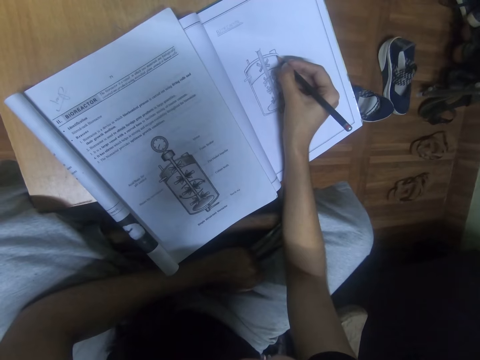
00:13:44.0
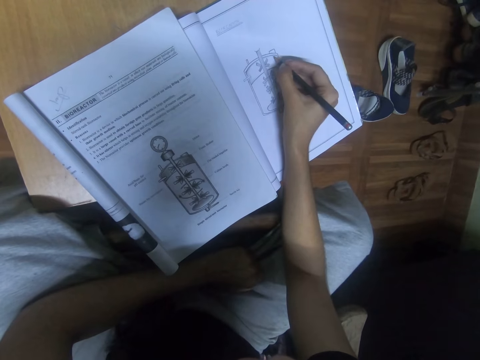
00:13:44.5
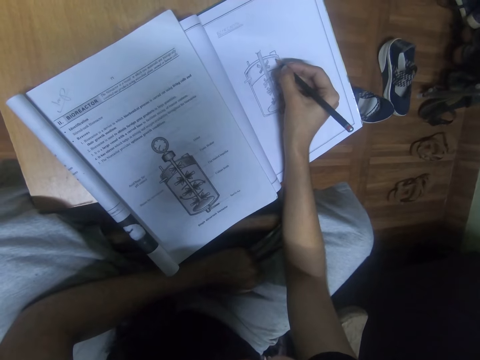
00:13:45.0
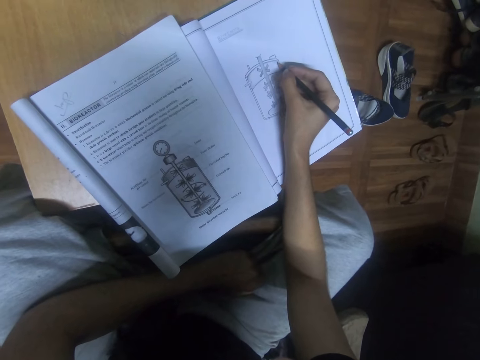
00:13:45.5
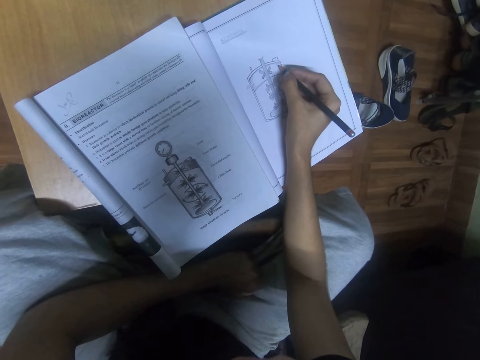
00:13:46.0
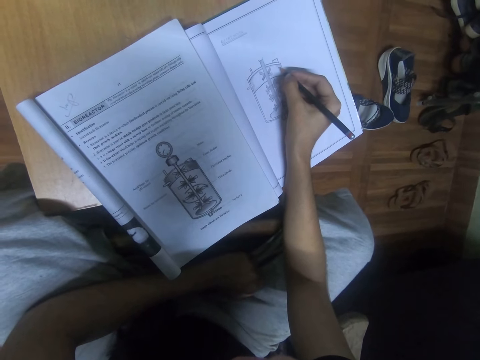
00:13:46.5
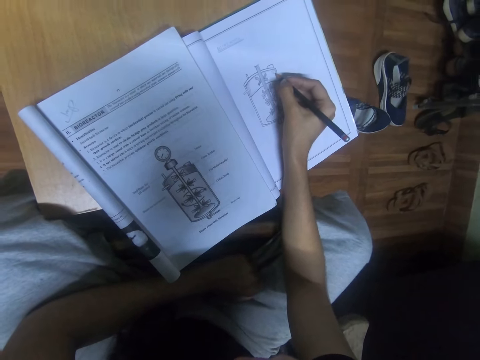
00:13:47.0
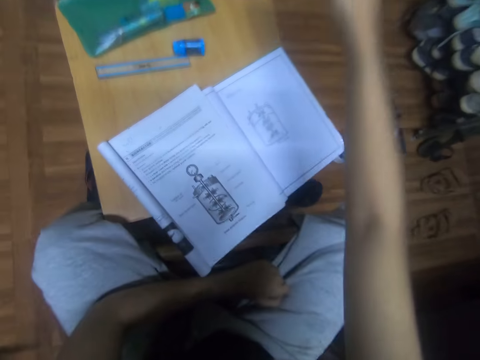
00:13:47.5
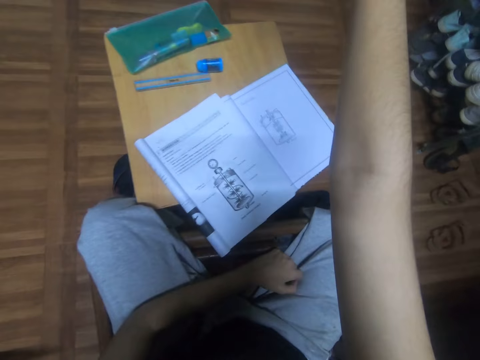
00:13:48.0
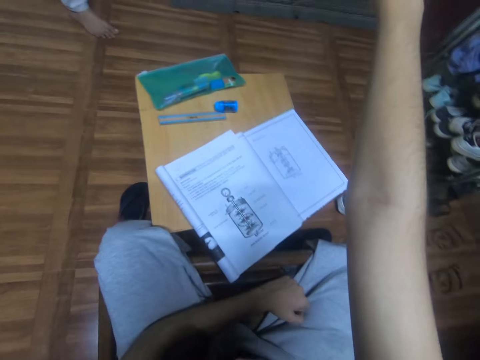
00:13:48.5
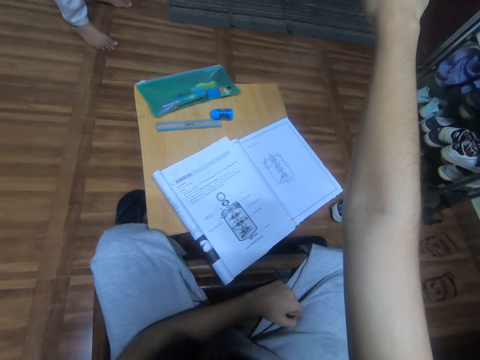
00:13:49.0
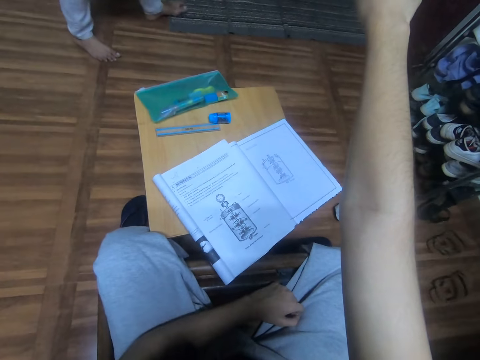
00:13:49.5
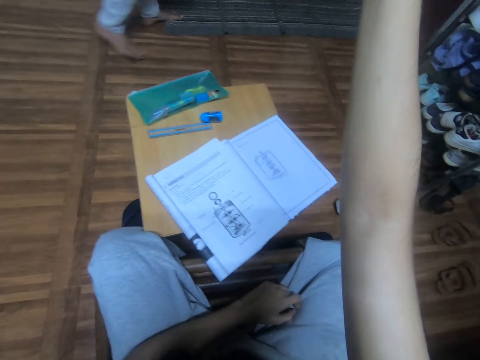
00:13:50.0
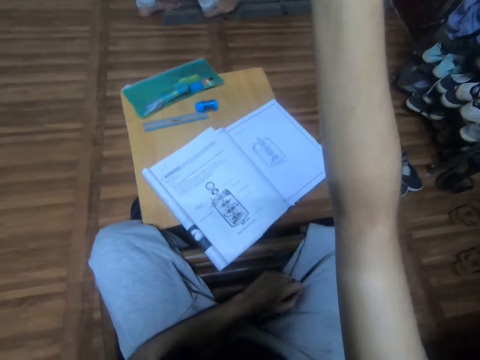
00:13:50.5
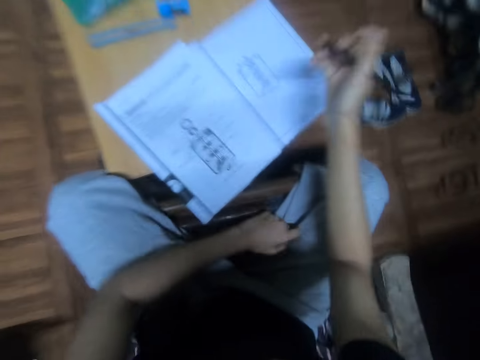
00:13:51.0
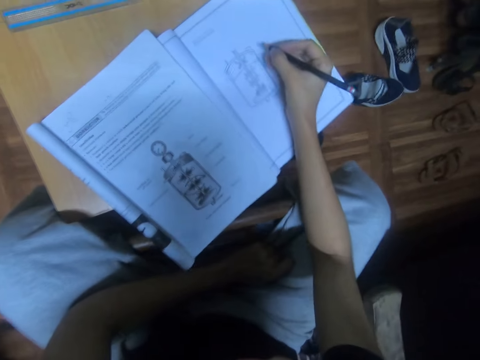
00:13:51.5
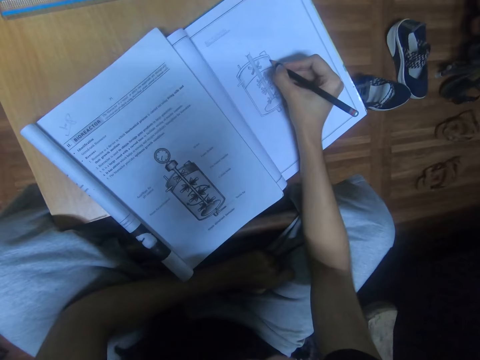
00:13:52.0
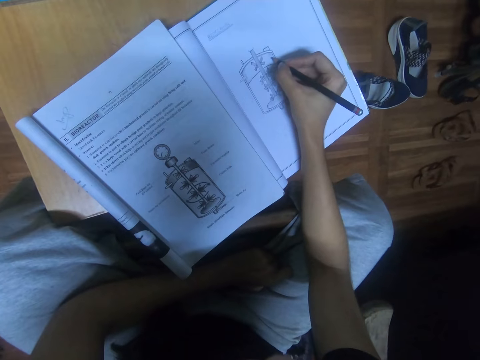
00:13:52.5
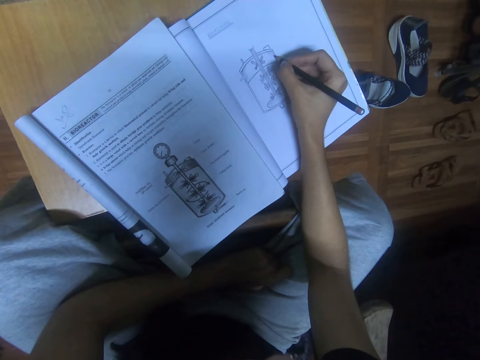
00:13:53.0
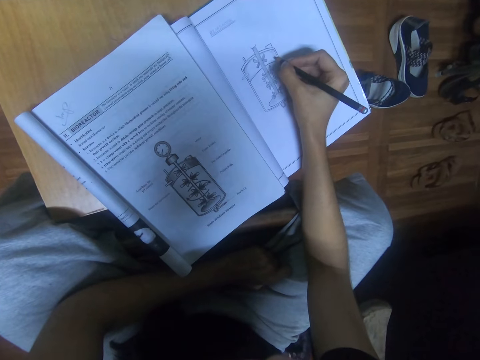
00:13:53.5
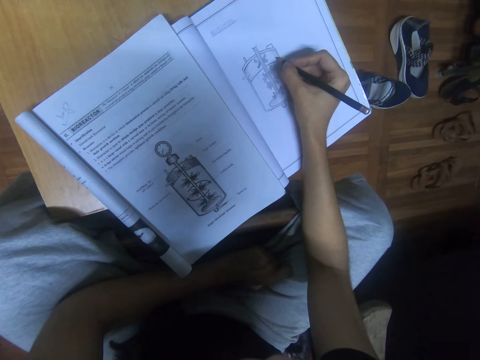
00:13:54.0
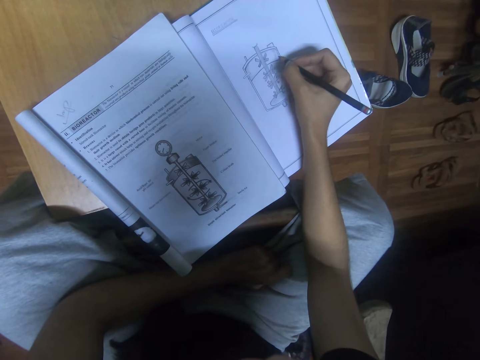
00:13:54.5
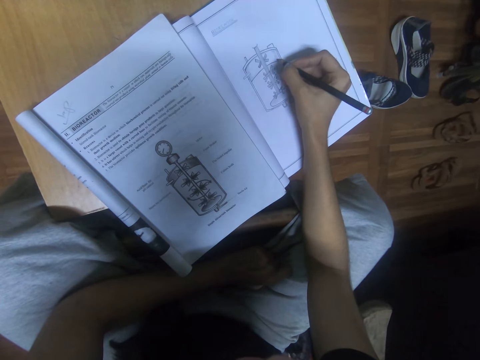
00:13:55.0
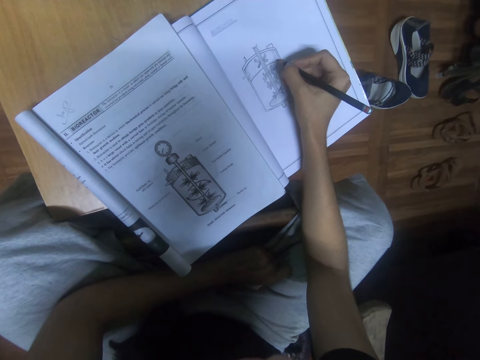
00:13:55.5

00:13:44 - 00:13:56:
The camera wearer interacts with a person. They point a finger. They interact with the person. They draw on the book with a pencil.

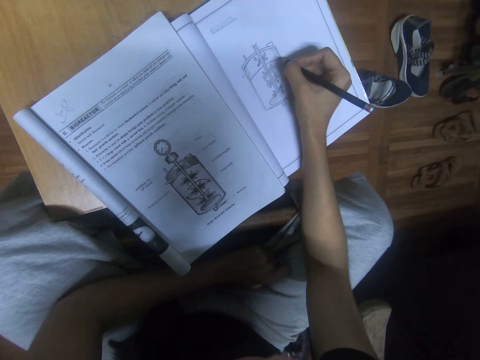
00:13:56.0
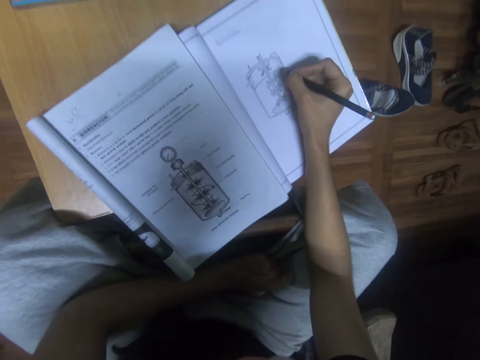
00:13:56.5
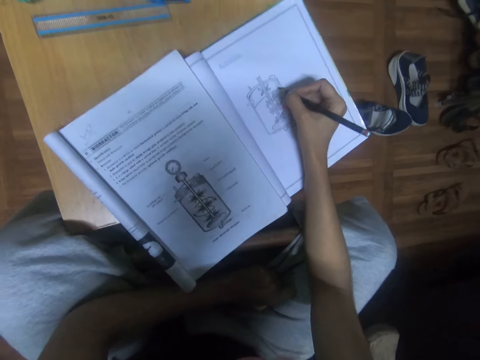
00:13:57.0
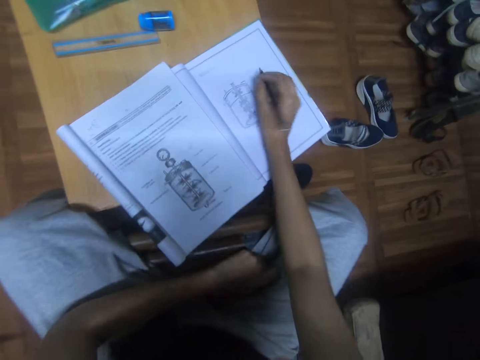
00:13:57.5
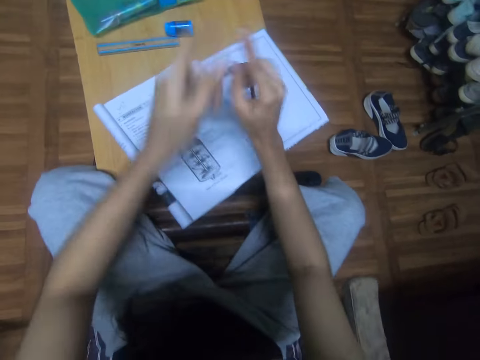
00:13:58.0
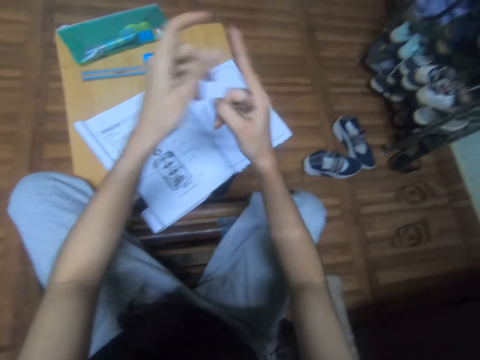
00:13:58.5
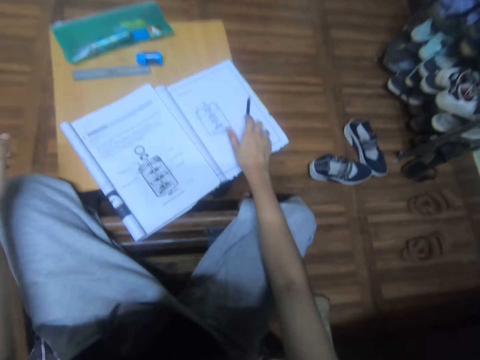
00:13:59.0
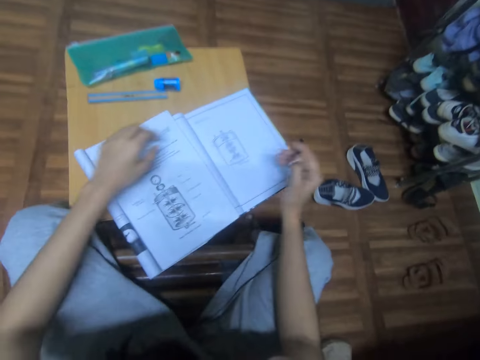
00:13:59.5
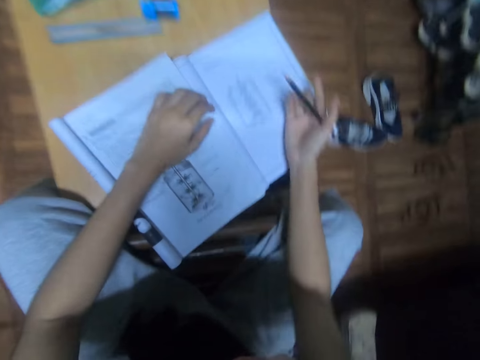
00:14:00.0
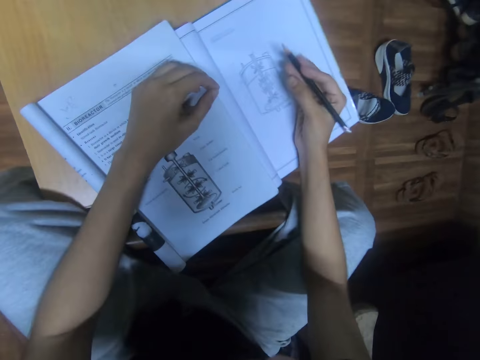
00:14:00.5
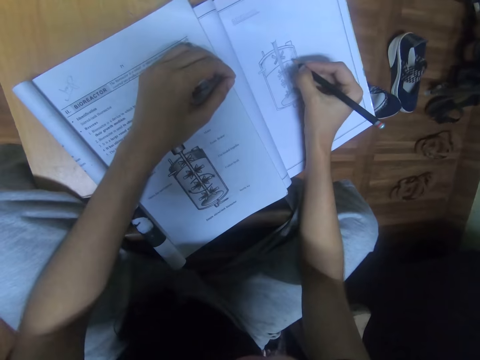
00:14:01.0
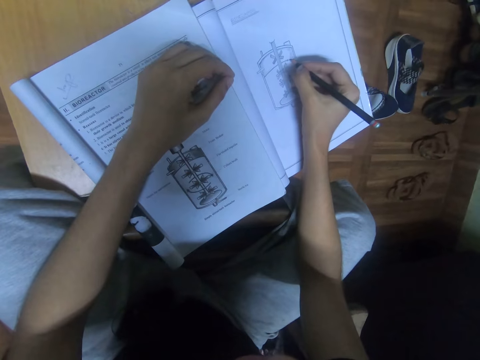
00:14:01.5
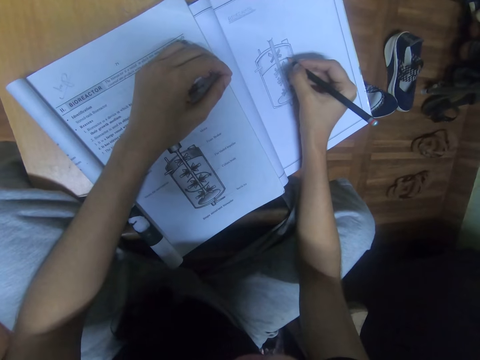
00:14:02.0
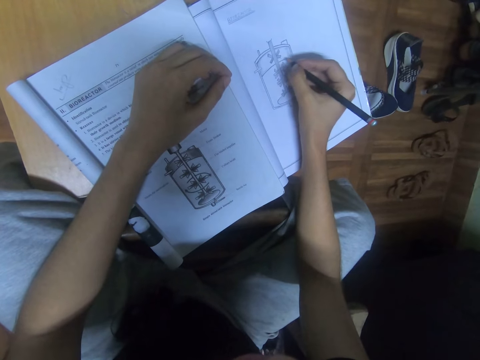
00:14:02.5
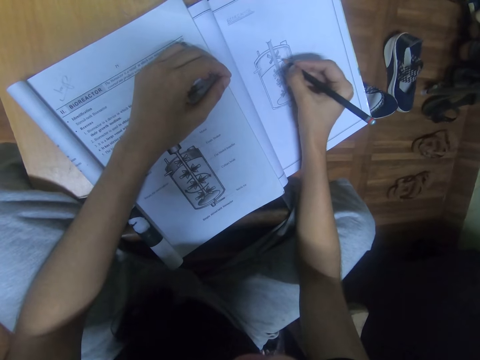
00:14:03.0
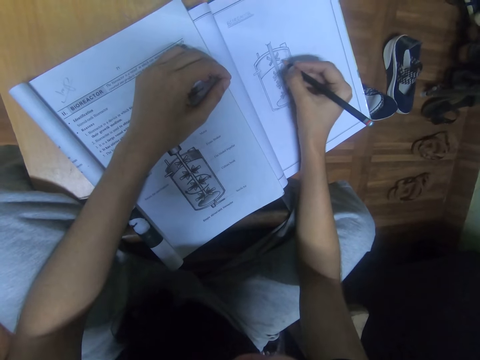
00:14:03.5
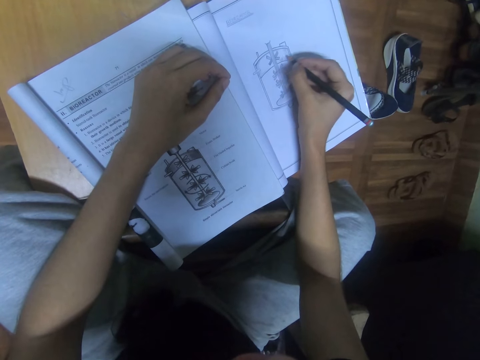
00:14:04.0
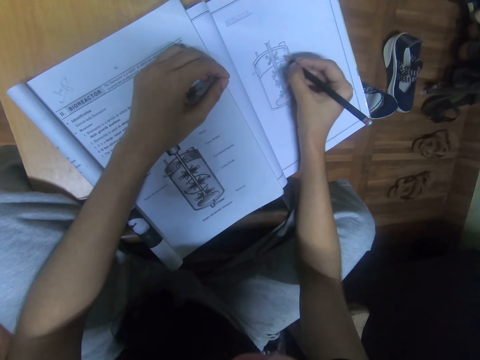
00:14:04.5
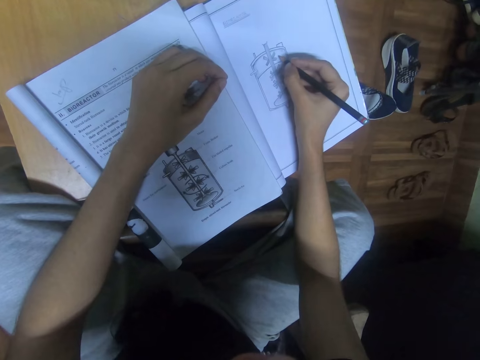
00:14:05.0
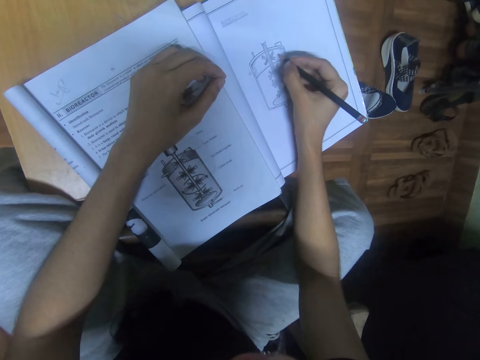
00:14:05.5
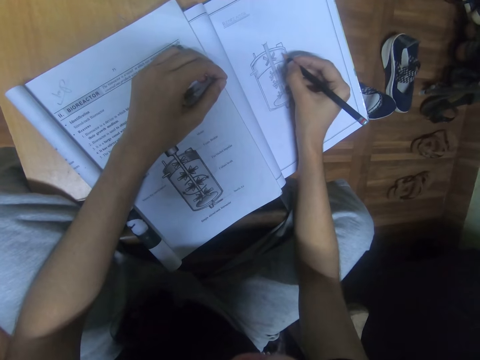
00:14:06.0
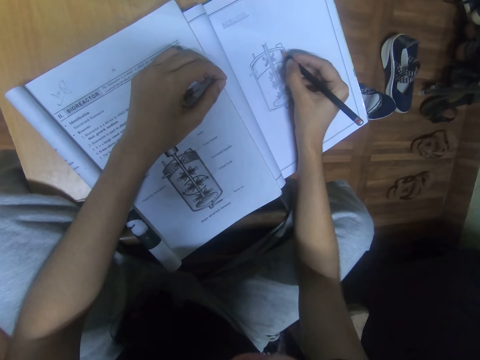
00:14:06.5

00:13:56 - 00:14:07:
The camera wearer drops the pencil on the book. They touch a finger. They pick up the pencil from the book. They draw on the book with the pencil.

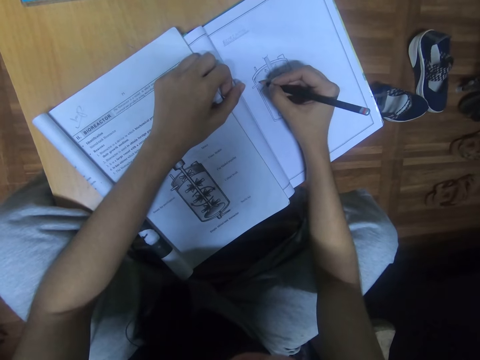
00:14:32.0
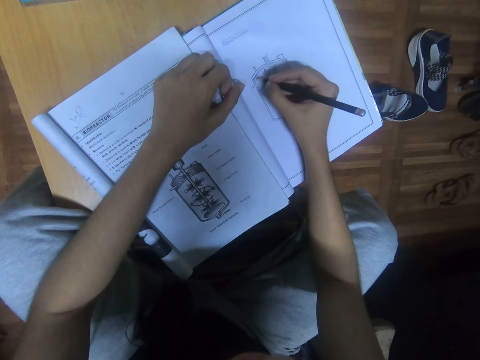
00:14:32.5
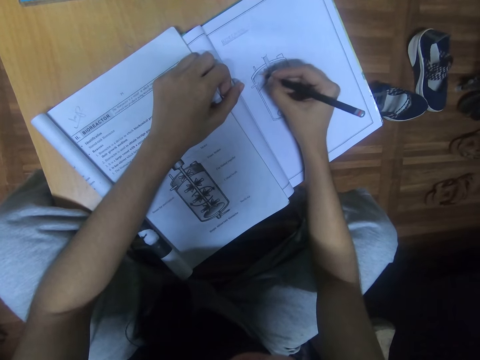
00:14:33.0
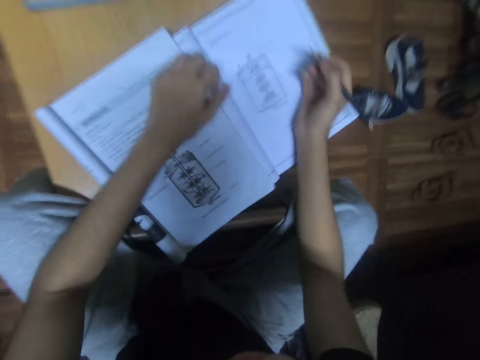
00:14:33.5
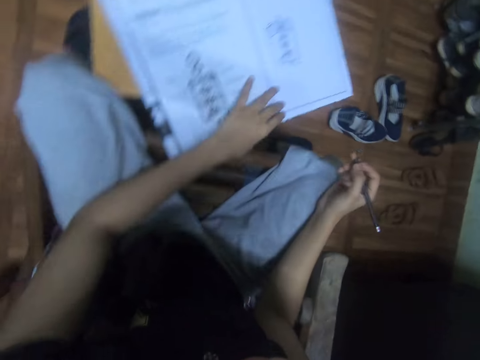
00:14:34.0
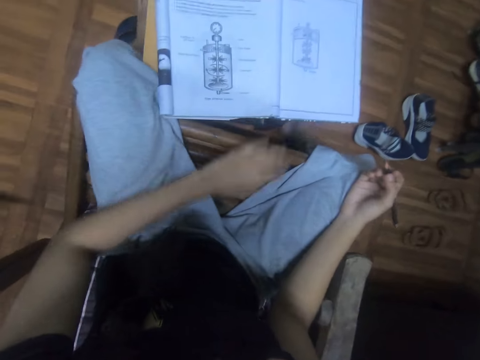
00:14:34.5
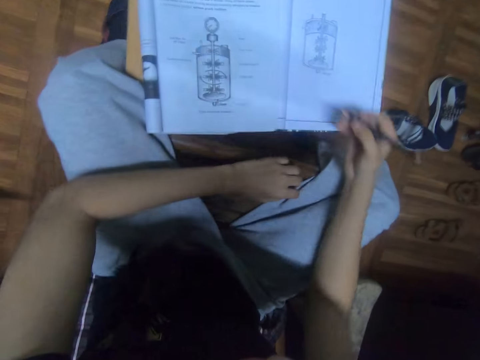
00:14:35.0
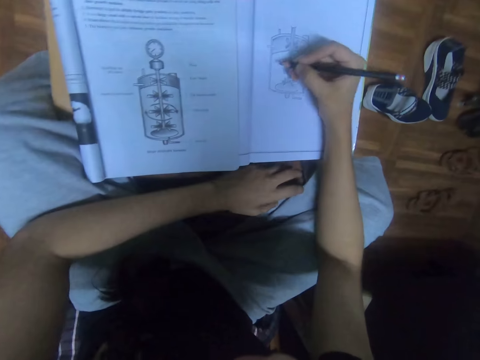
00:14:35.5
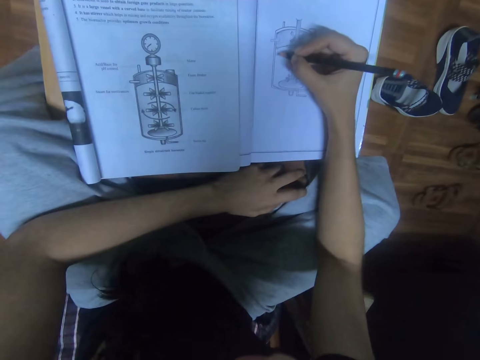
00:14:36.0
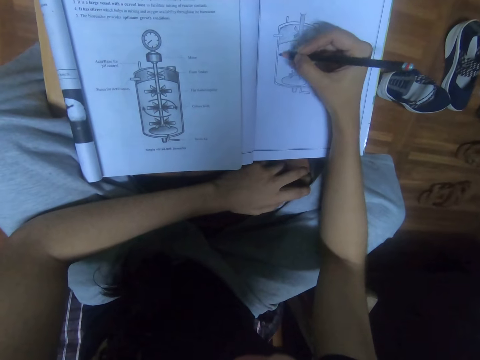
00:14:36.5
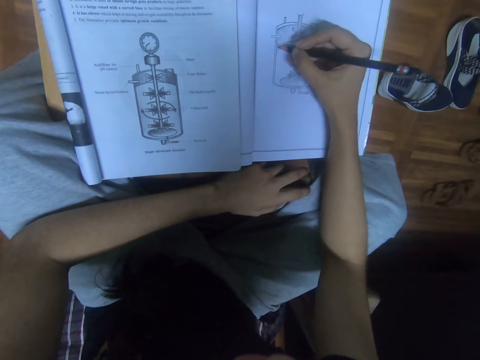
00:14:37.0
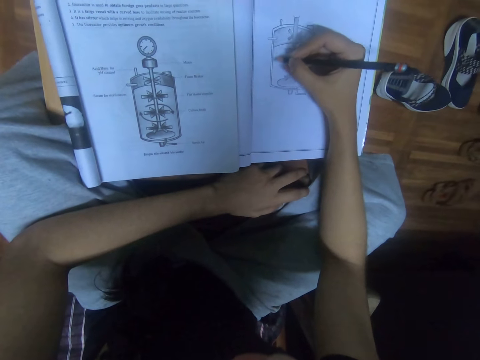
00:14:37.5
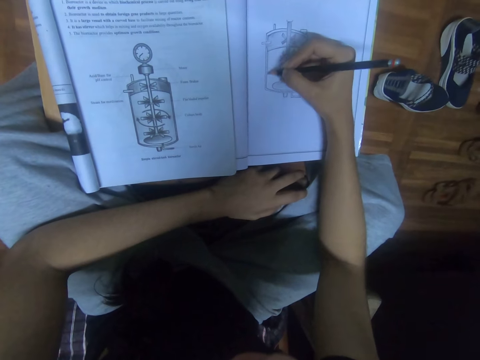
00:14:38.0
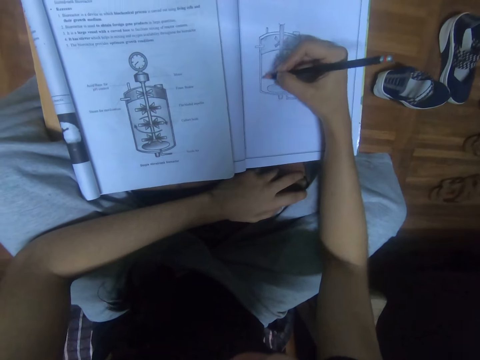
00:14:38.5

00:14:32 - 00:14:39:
The camera wearer moves the book on the table. They draw on the book with a pencil.
